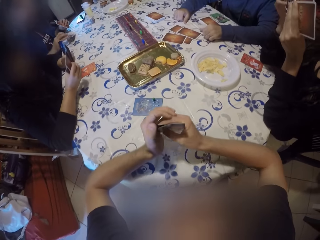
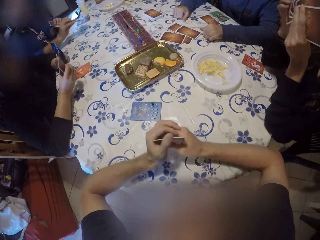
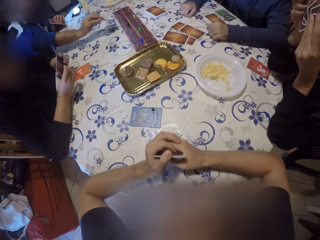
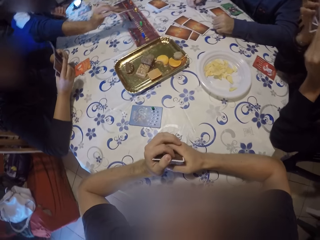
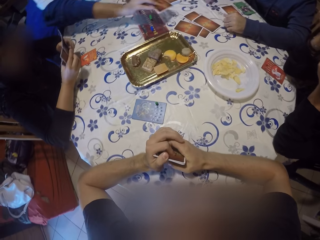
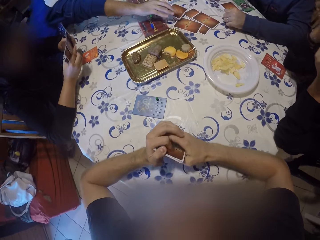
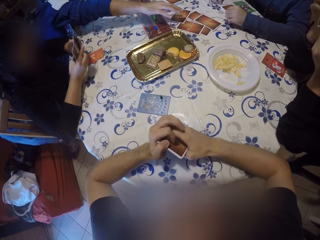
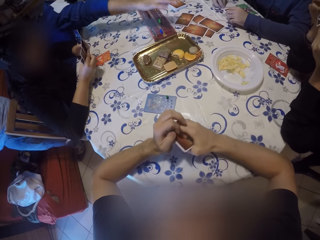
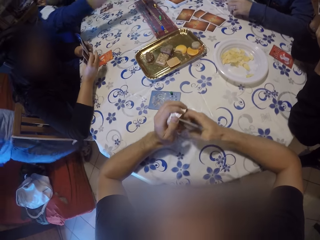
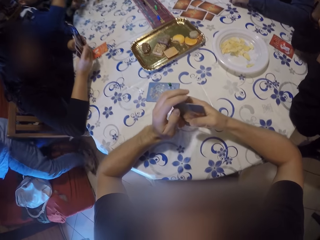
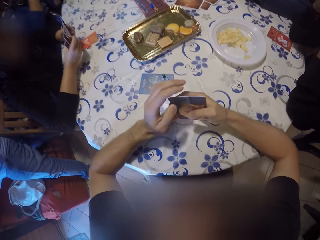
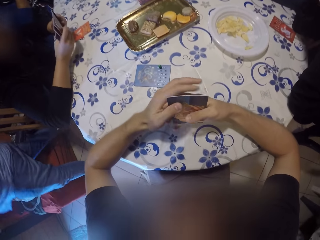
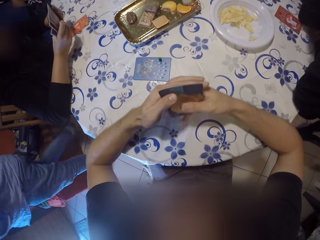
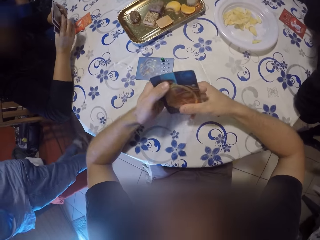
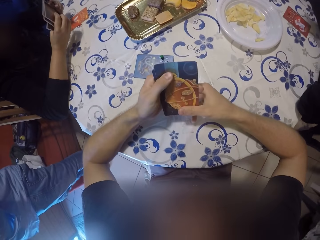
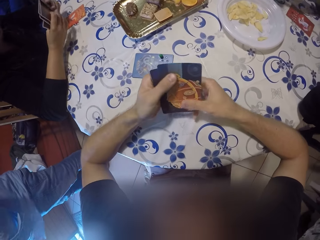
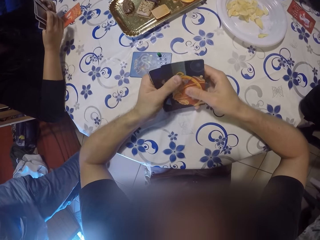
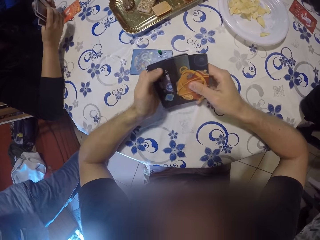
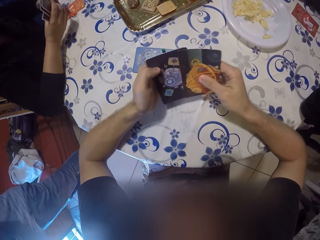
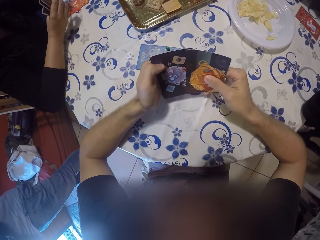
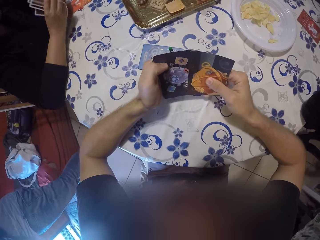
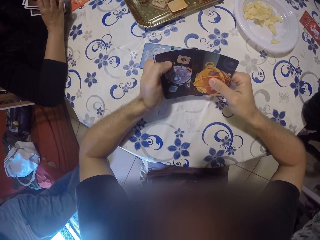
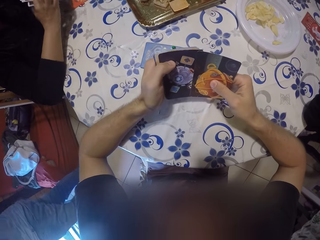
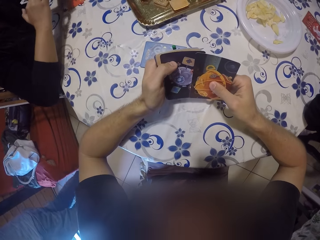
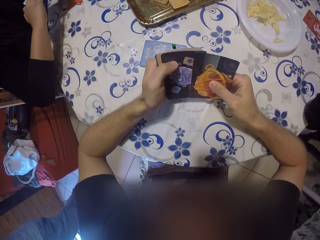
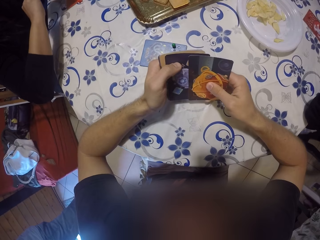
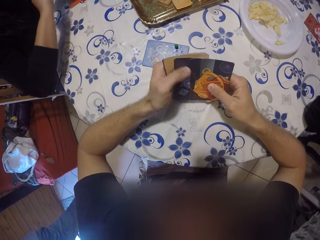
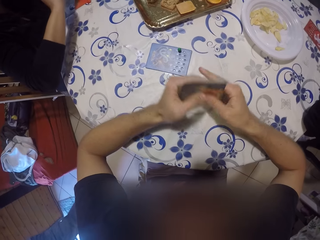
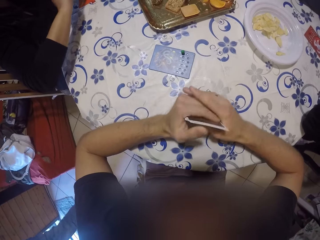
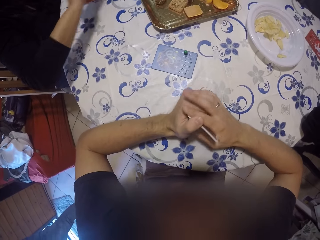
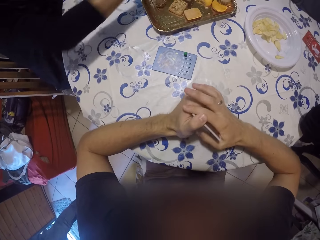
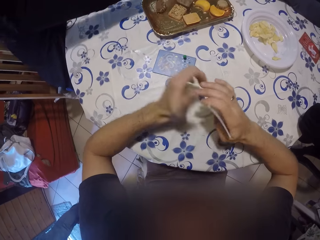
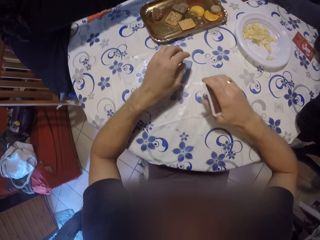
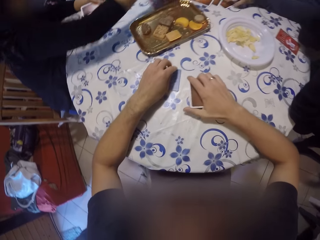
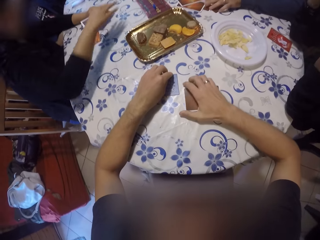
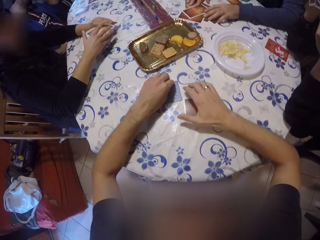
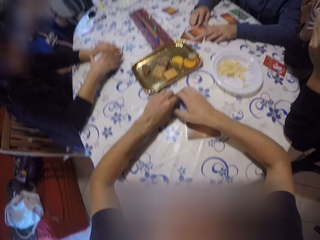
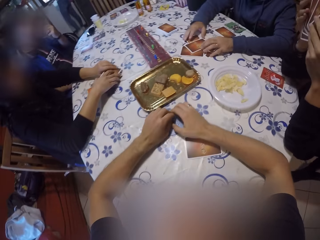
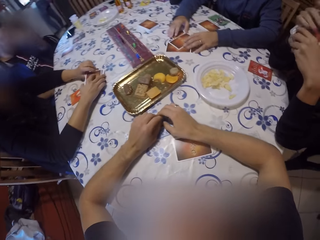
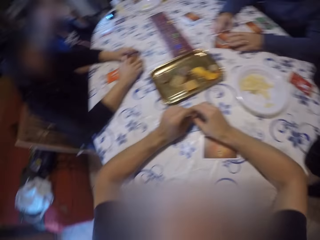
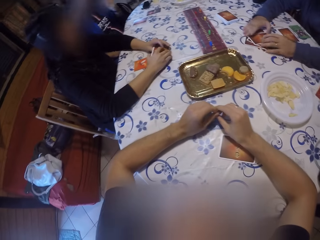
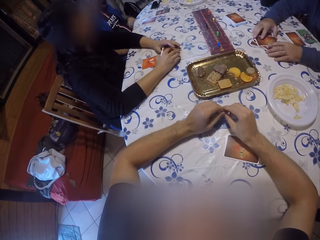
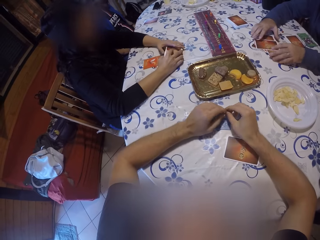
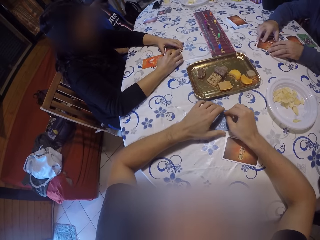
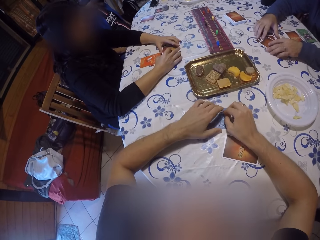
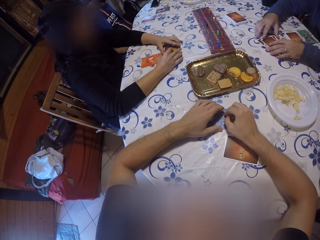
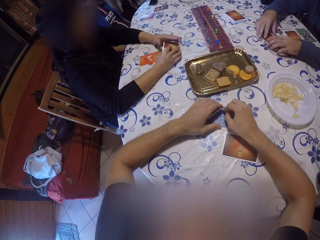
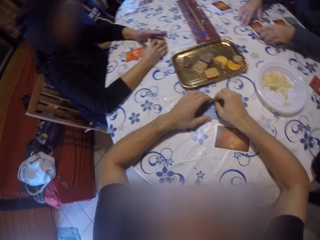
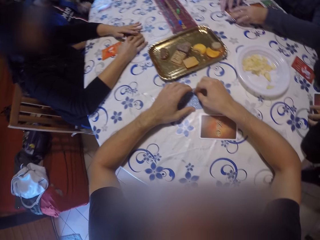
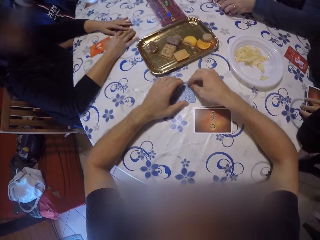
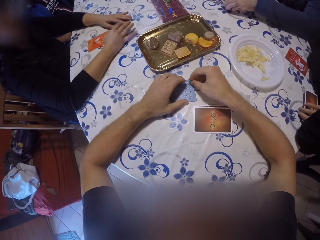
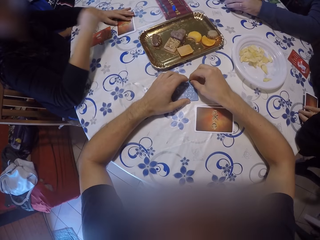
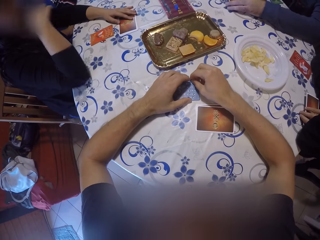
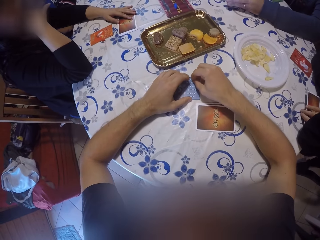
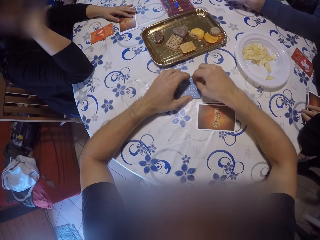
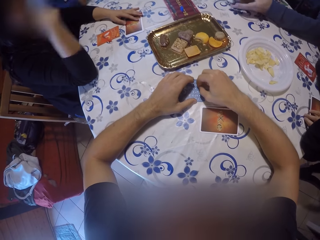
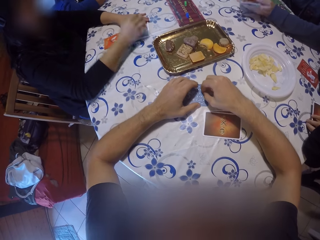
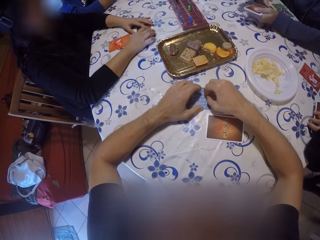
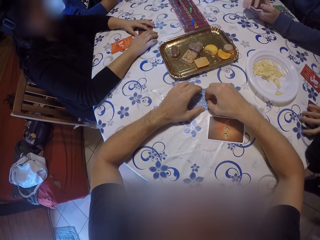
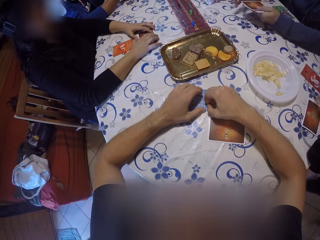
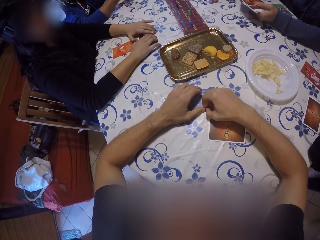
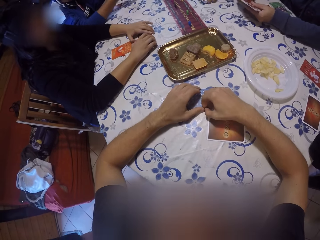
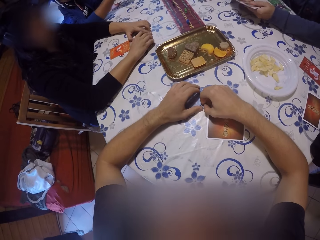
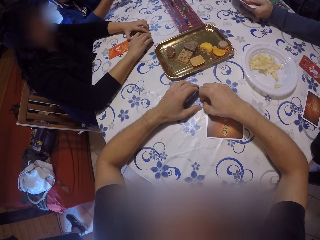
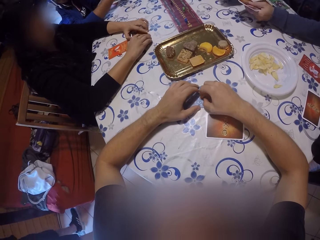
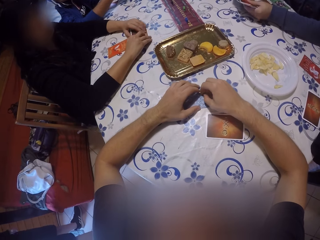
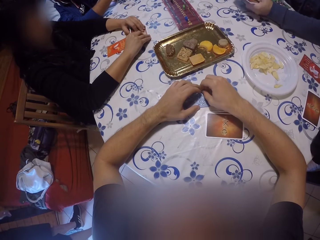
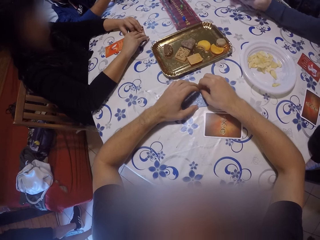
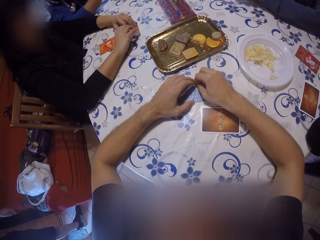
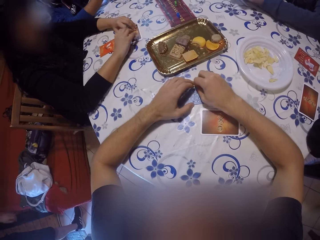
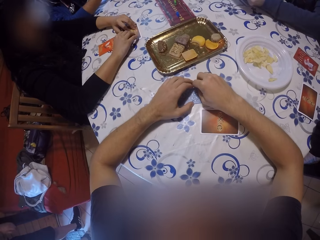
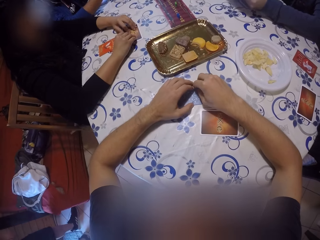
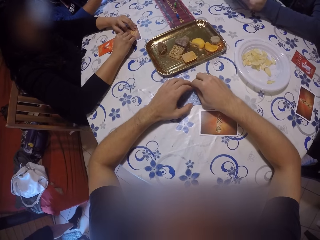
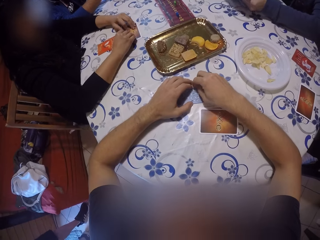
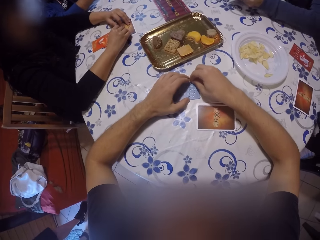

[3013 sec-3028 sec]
The camera wearer holds the pack of cards with both hands. A man drops a card at the center of the table with his right hand. The camera wearer looks at the cards in both hands. He moves his left hand towards the card on the table. He drops the pack of cards on the table with his right hand. A woman arranges the pack of cards on the table with both hands. The camera wearer places both hands on the card on the table. Another man puts the cards together. Another woman removes her right hand from the card on the table. The first woman moves her right hand towards her chin. The other woman holds the card on the table with both hands. The first woman places both hands on the pack of cards on the table. The other man shuffles the cards.

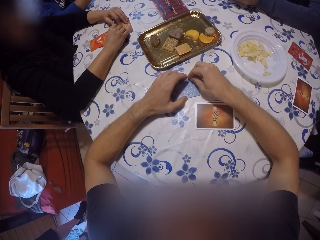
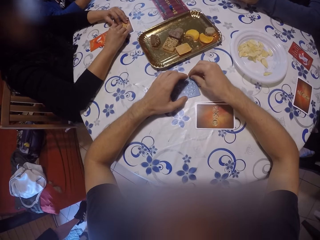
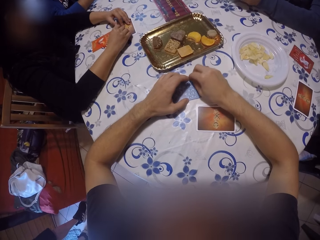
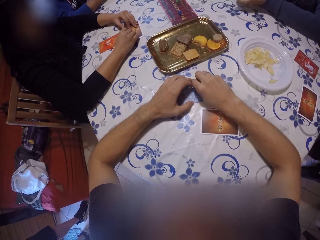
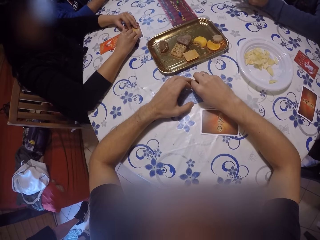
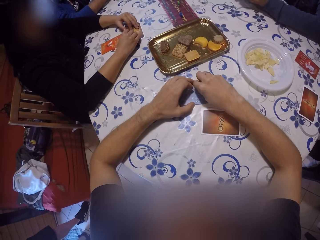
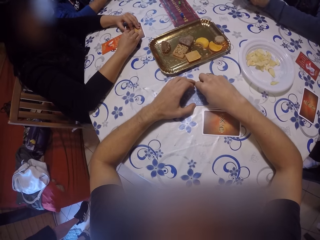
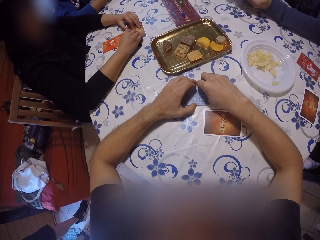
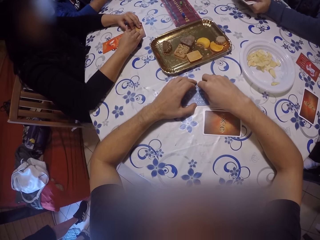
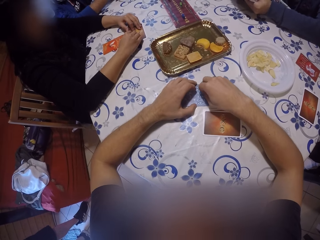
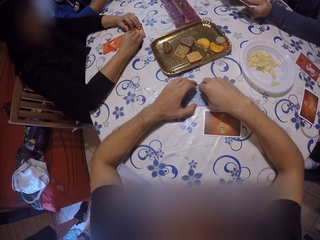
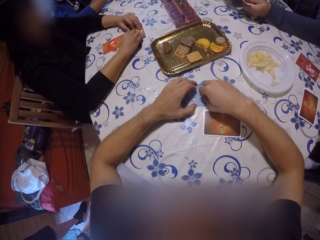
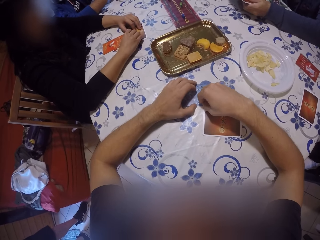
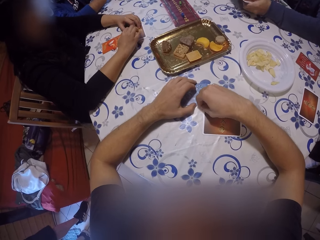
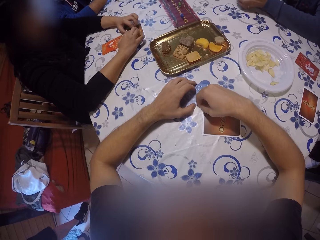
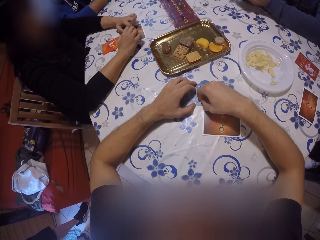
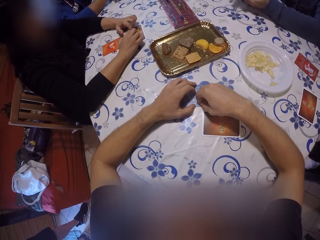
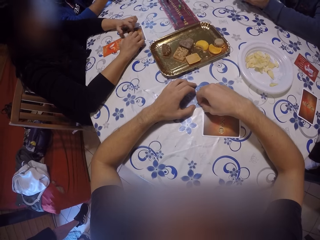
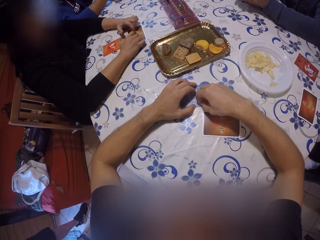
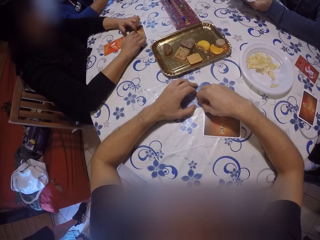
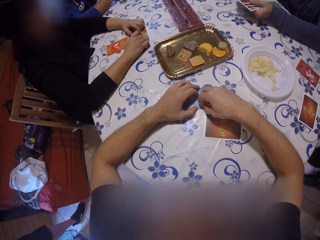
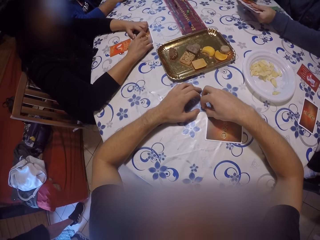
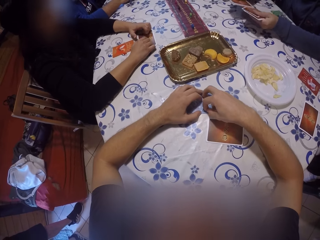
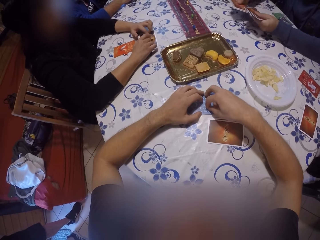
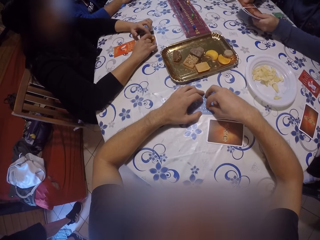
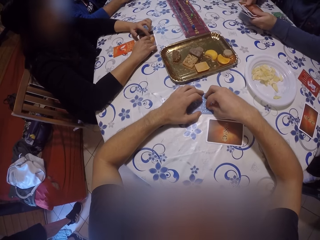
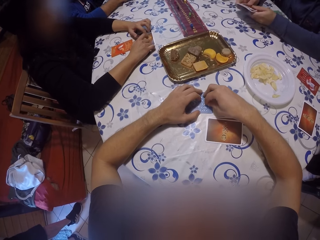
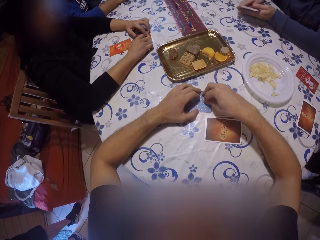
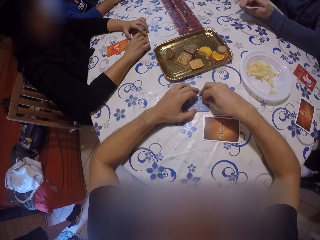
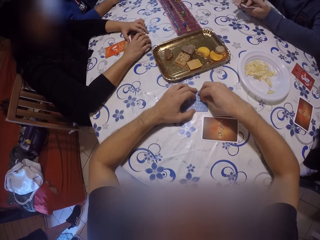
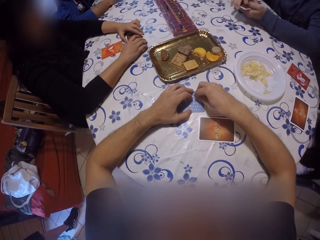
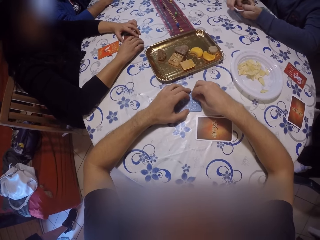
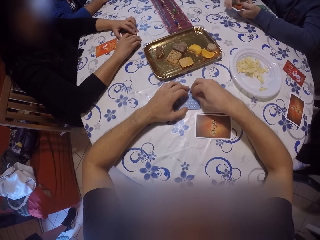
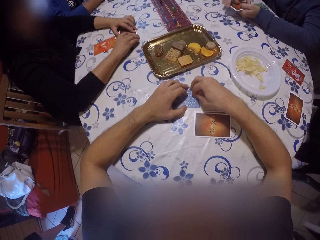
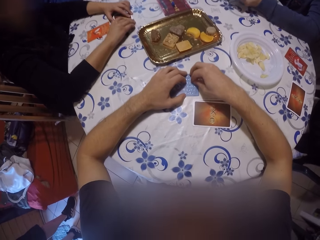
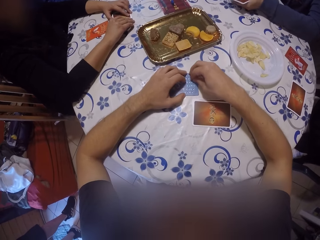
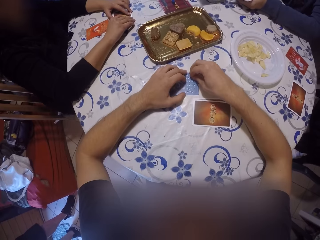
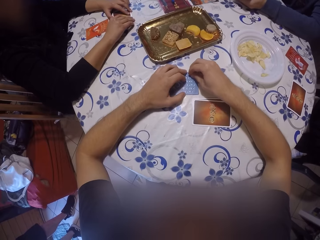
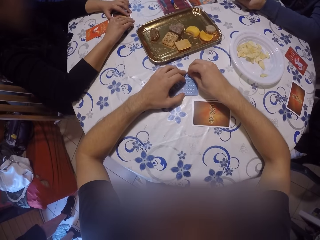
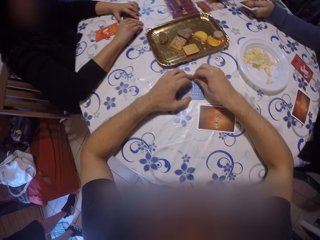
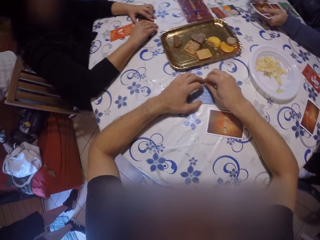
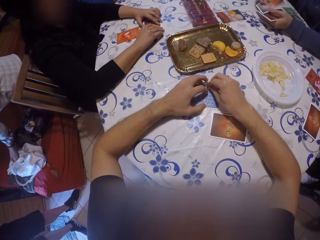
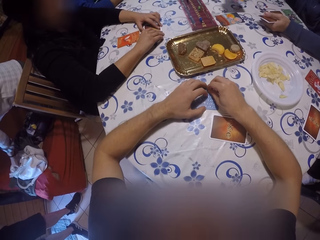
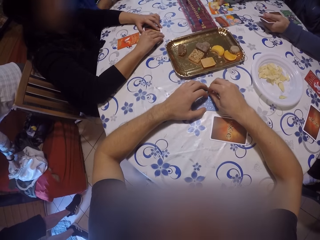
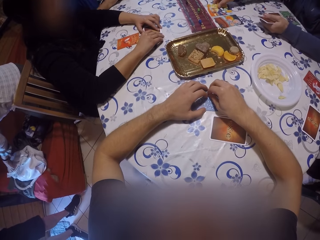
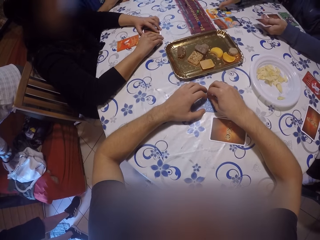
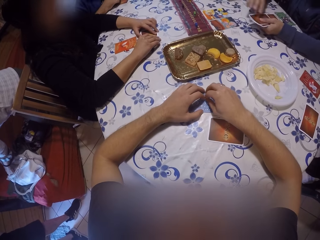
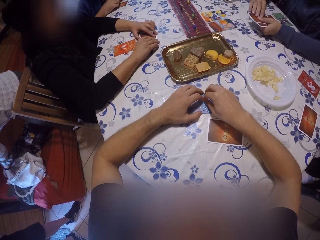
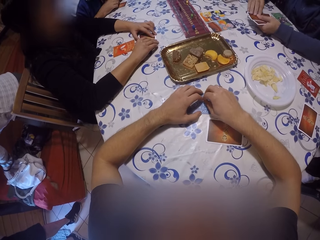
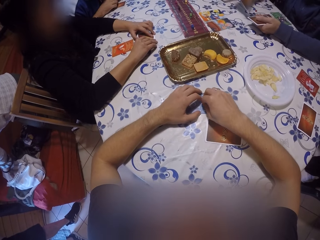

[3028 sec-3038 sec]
A man arranges the cards on the table.
